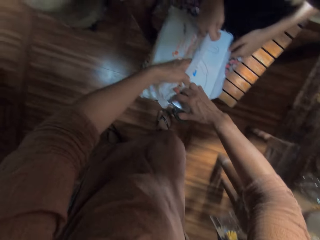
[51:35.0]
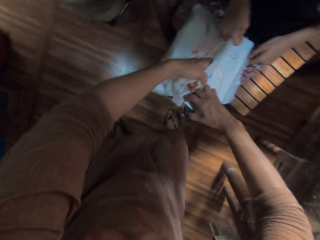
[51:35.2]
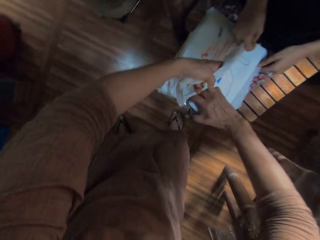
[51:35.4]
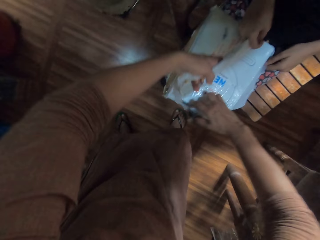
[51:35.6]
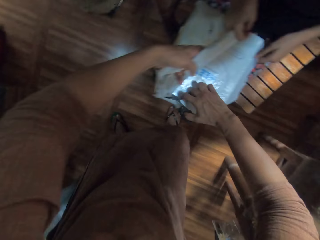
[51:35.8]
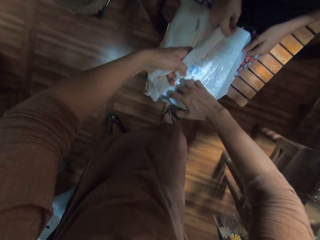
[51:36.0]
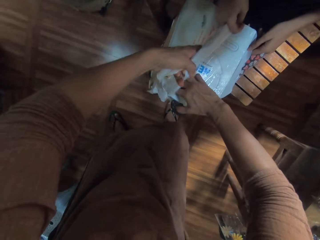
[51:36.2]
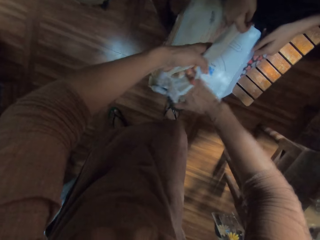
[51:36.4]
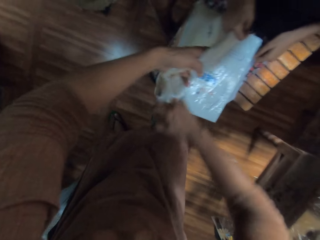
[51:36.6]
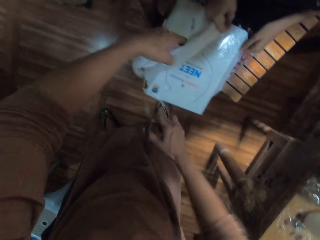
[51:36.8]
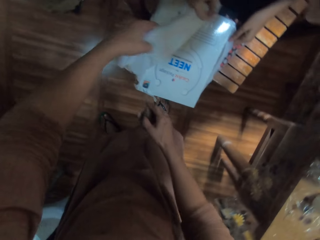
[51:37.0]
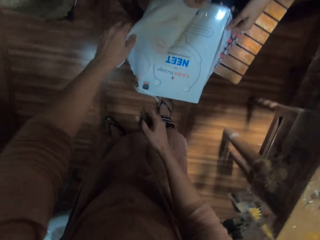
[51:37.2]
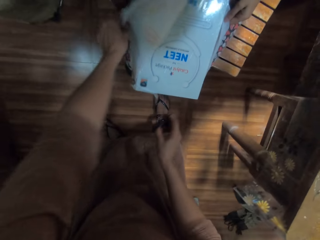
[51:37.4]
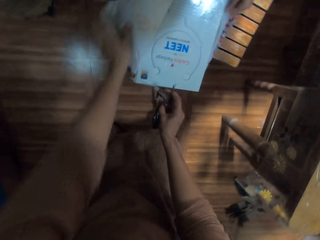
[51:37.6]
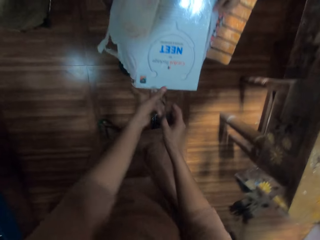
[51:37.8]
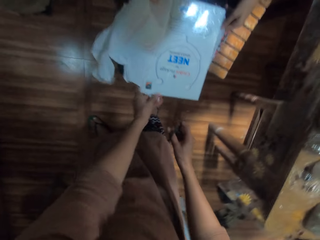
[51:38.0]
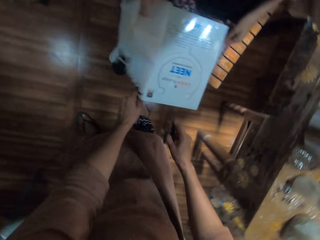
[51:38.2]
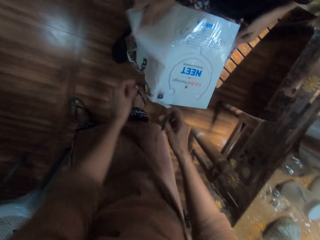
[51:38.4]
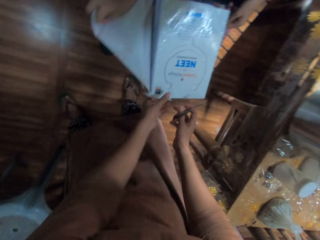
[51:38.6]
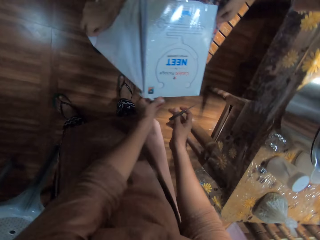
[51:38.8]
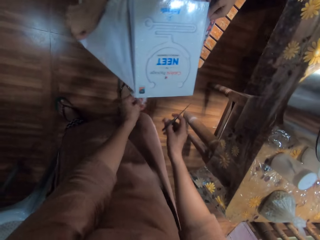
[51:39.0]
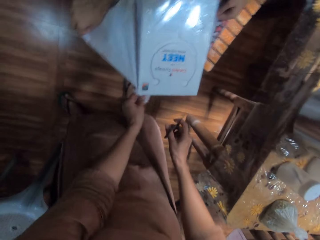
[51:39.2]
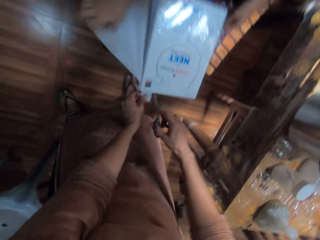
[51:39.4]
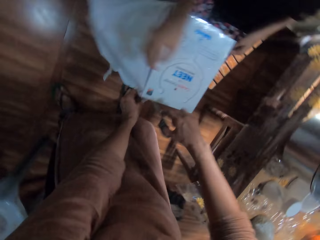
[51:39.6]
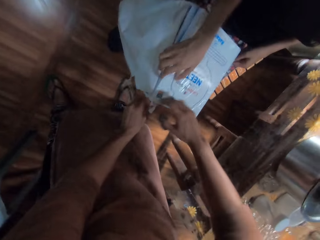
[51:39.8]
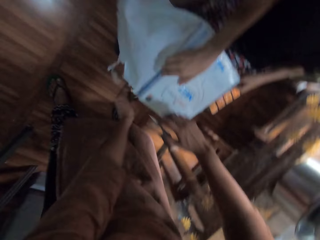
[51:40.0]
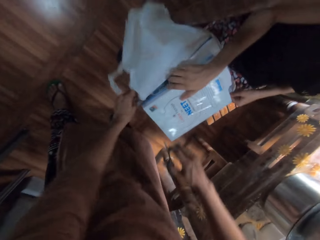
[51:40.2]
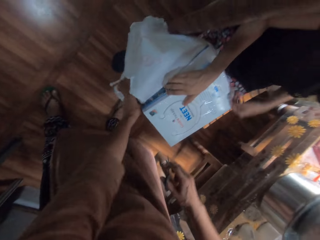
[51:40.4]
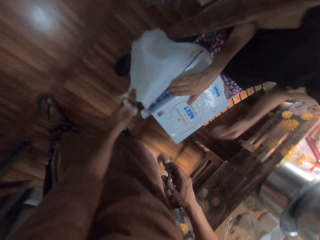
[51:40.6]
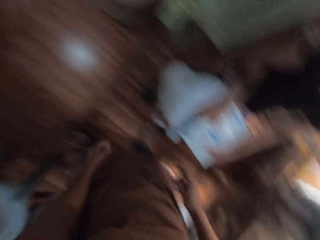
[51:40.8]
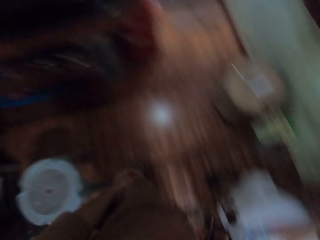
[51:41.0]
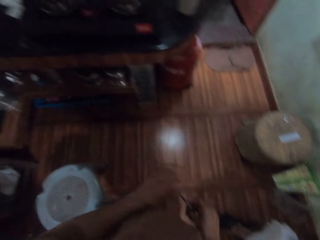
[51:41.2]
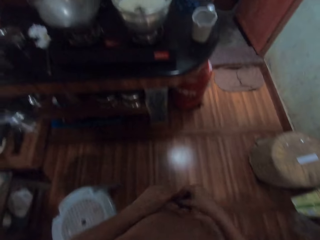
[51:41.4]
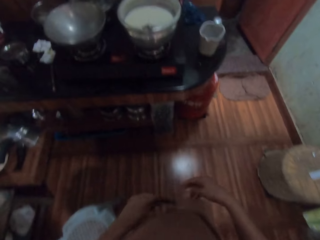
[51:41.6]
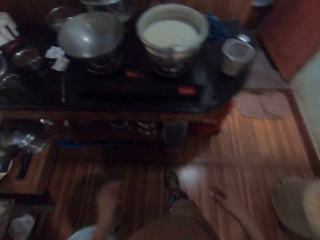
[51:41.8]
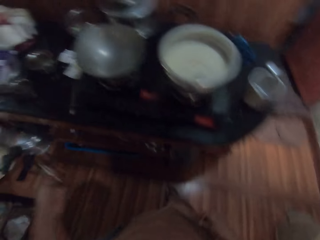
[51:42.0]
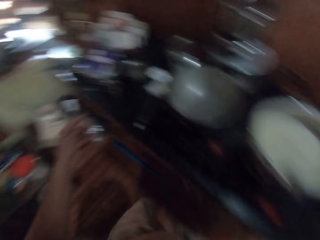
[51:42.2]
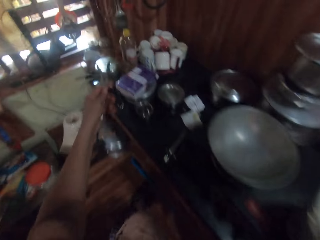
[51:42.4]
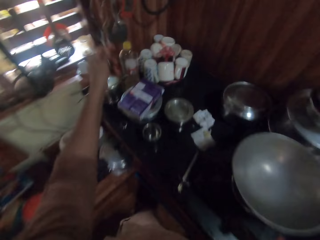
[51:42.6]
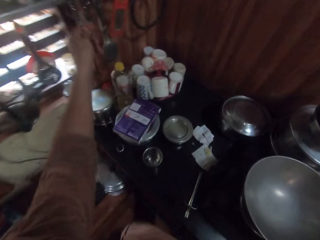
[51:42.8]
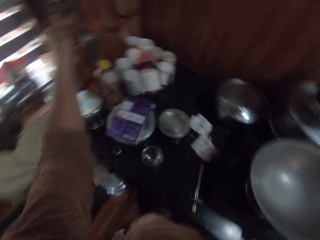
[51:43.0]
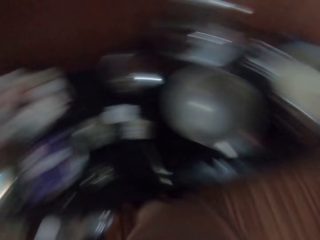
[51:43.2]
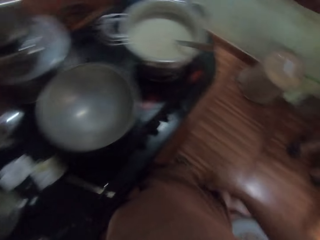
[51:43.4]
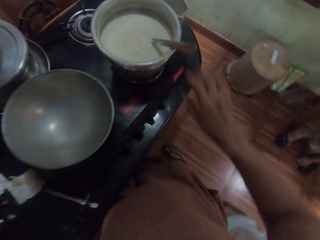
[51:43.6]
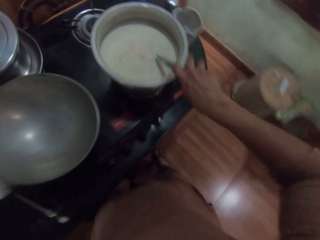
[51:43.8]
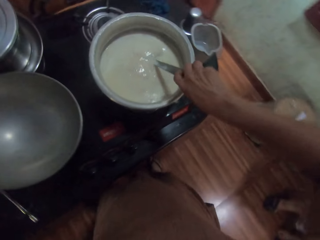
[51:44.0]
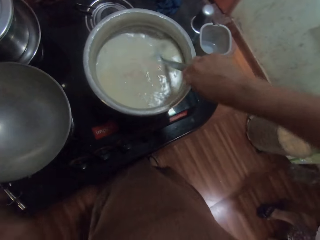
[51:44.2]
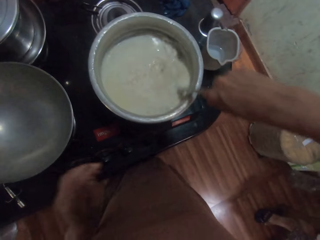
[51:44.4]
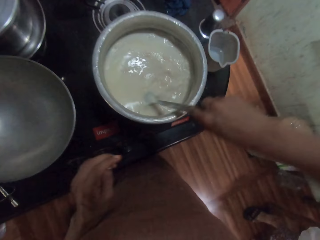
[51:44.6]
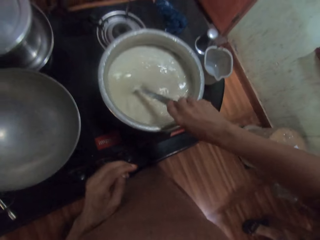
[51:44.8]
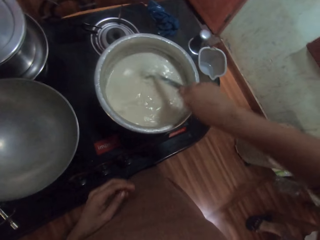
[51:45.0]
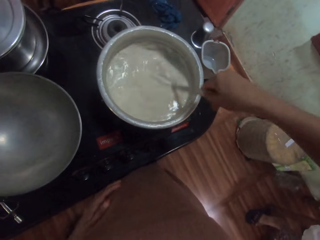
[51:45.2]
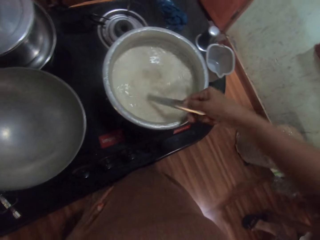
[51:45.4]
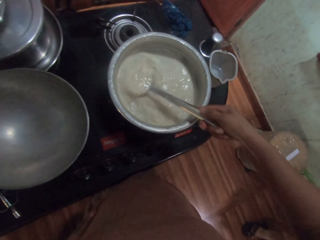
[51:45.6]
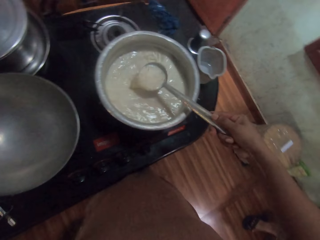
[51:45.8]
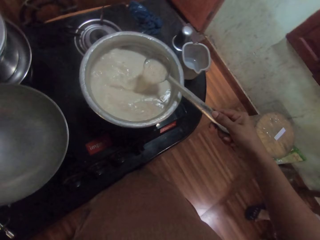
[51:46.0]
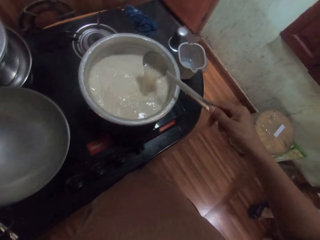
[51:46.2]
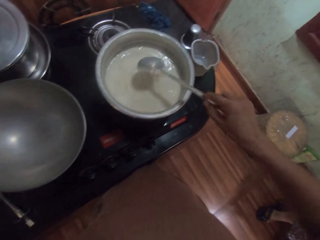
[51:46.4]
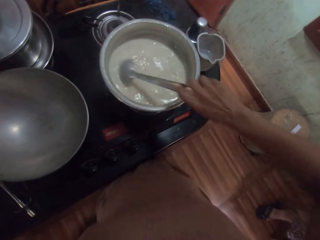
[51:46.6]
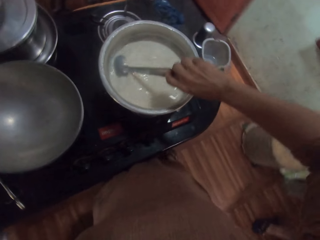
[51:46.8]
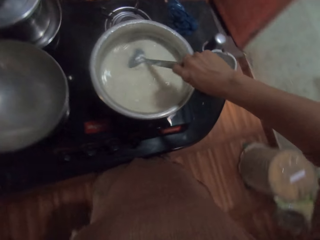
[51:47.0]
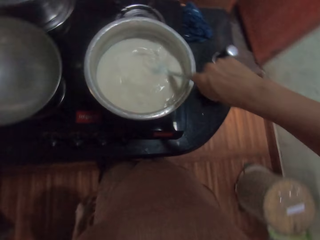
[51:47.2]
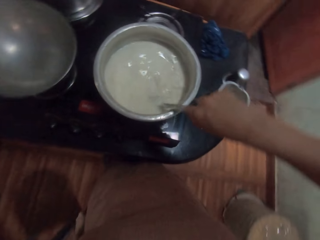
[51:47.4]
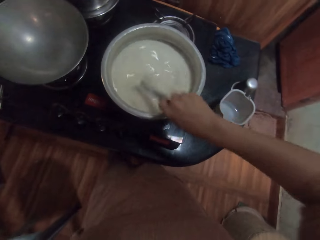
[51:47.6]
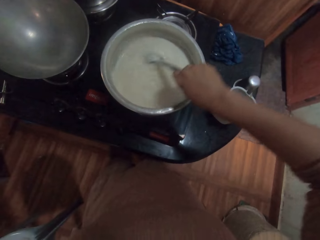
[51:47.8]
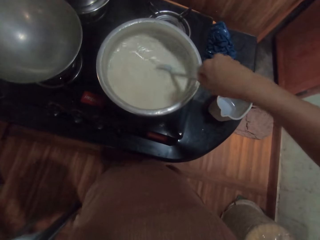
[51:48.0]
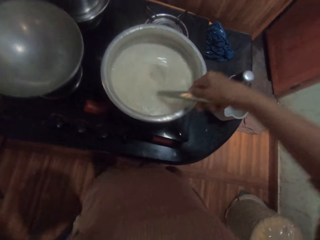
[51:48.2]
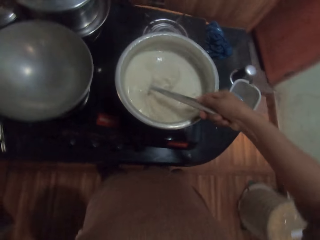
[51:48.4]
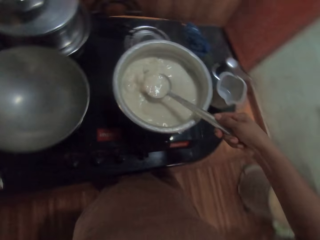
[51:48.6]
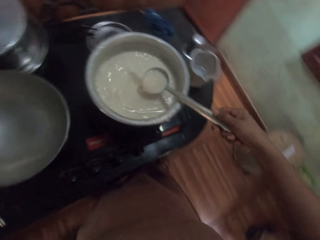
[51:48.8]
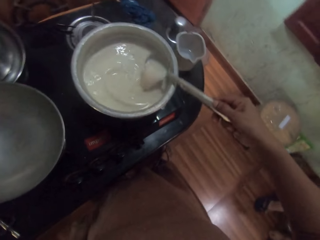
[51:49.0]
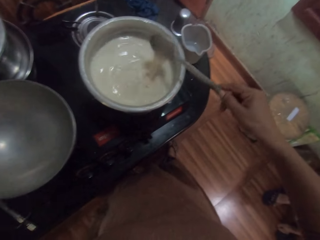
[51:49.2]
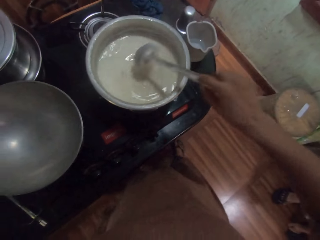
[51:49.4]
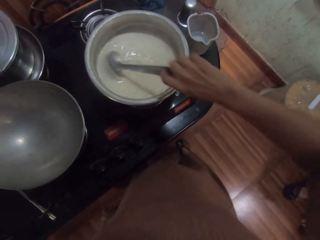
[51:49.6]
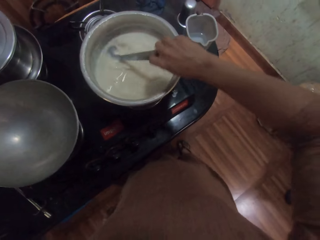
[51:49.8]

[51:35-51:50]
The camera wearer tears the pack with her right hand. The girl tears the pack with her right hand and holds a book in the pack with both hands. The camera wearer passes the scissors to her left hand. She drops the scissors on the wall hanger with her left hand. She picks up the spoon. She stirs the milk in the pot on the gas burner on the countertop with the spoon in her right hand. She interacts with the girl.

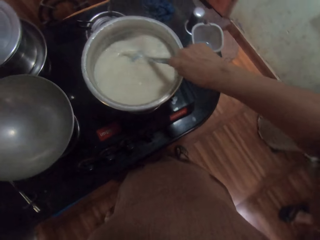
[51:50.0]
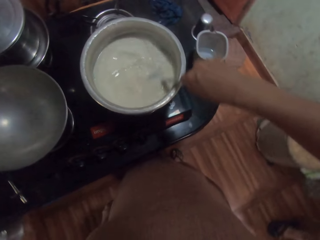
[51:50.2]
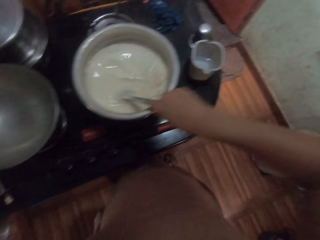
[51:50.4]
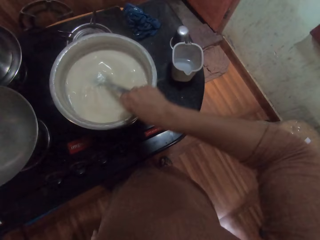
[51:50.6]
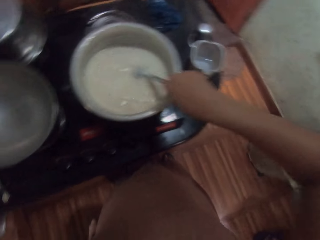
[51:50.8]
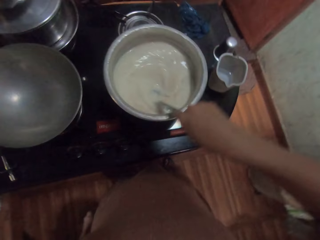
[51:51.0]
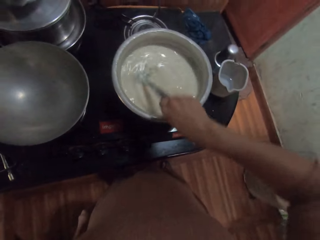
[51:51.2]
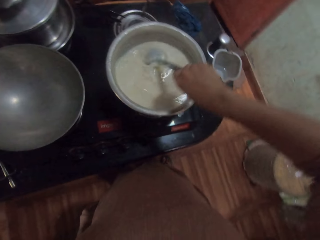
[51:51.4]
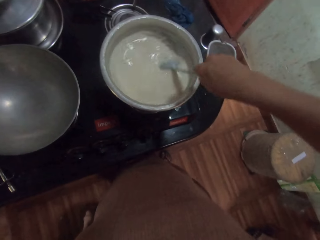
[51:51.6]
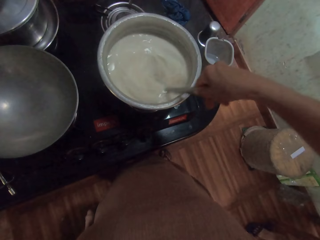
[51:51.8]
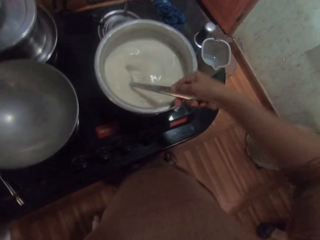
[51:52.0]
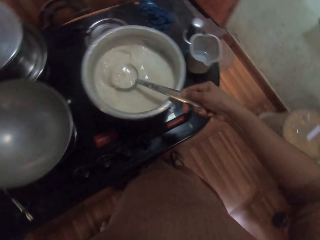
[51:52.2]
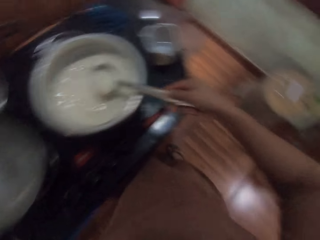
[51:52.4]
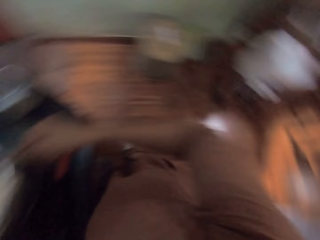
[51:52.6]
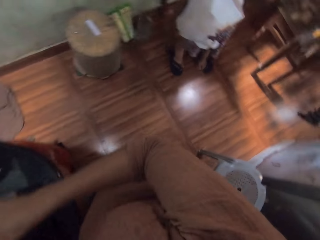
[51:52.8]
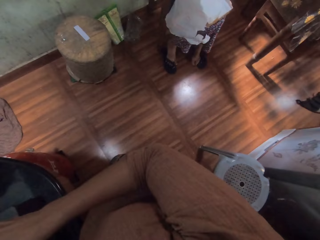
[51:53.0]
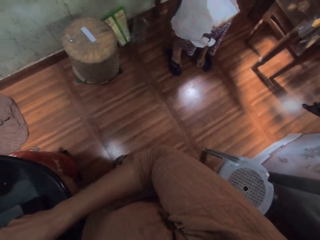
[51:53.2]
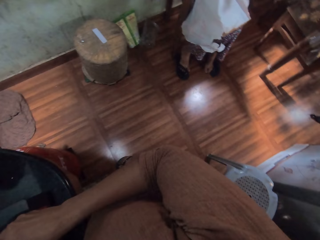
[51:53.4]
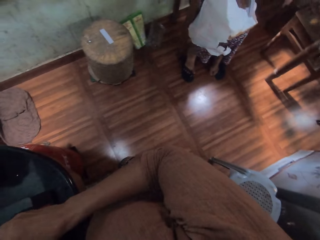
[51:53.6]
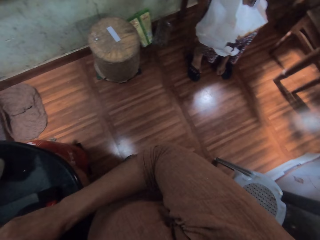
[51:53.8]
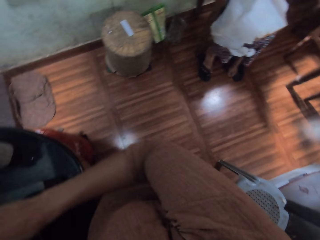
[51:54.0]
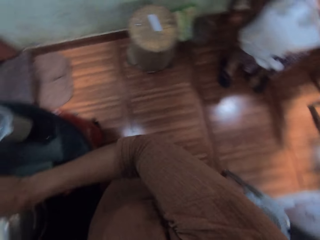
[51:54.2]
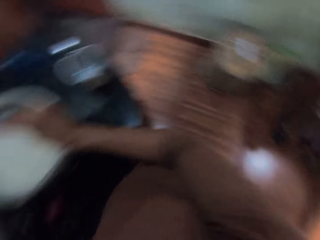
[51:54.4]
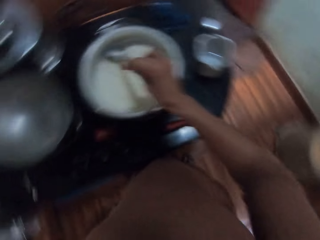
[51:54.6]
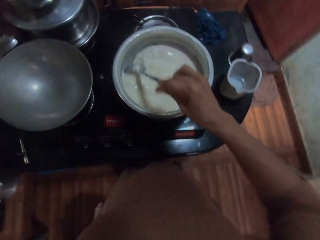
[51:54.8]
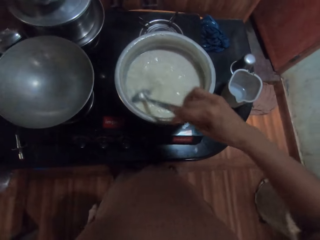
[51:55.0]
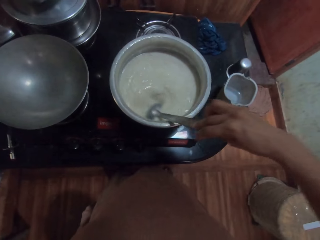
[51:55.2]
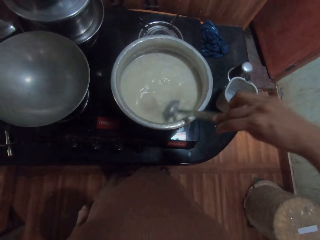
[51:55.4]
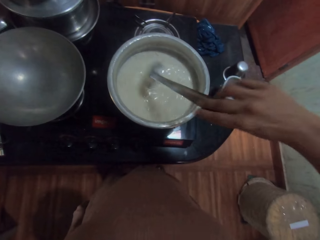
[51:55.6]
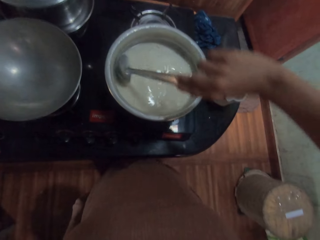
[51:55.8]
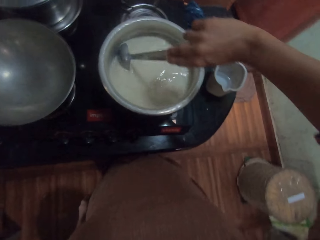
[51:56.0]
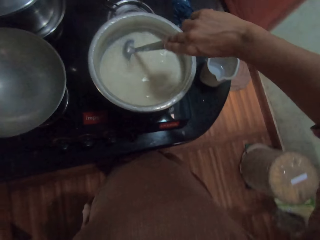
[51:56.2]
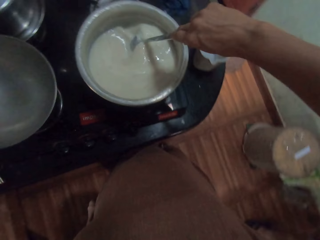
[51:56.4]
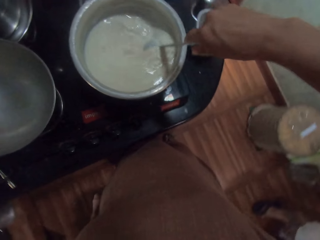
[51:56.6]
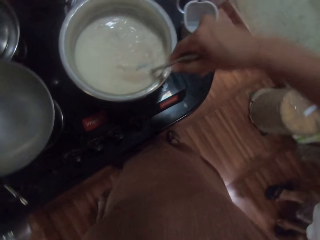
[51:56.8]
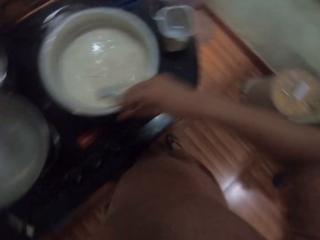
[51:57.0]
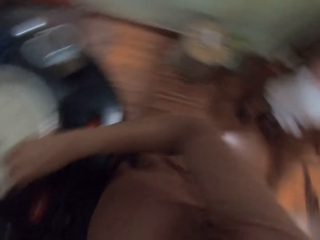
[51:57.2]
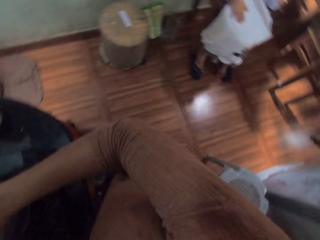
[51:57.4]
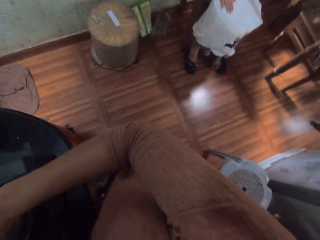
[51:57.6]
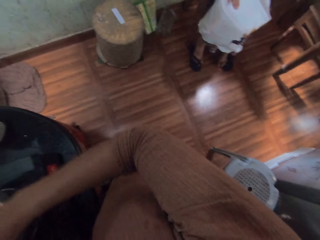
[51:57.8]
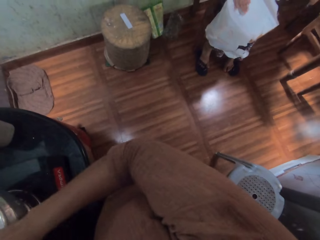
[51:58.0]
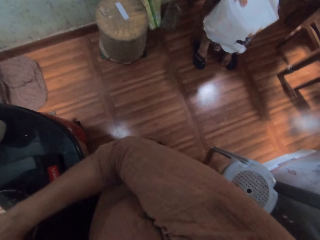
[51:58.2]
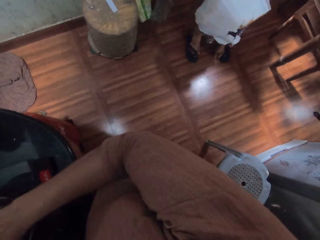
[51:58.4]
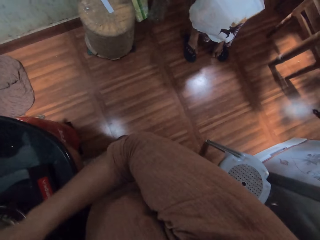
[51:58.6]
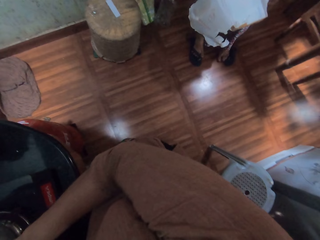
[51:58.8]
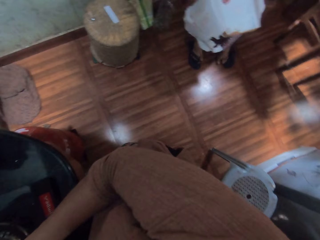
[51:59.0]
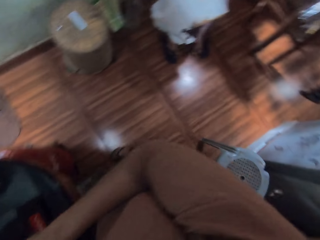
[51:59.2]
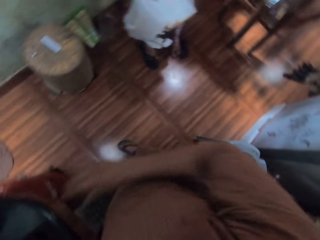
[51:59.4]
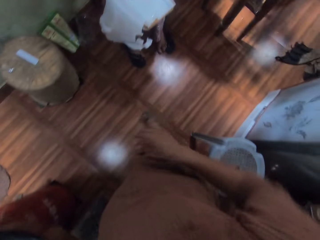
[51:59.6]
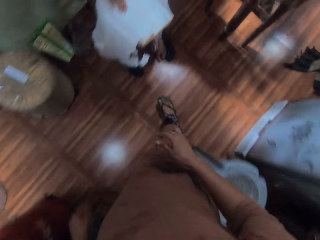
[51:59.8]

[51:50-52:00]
The camera wearer looks around the kitchen. The girl examines the book with both hands. The girl taps on the pack on her legs with her right hand.
